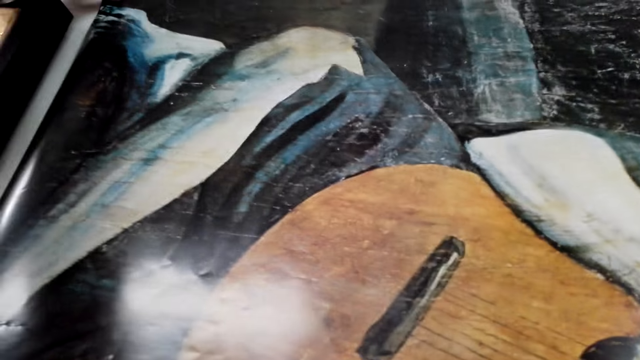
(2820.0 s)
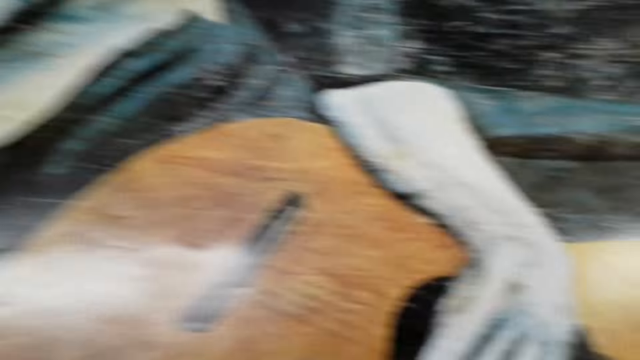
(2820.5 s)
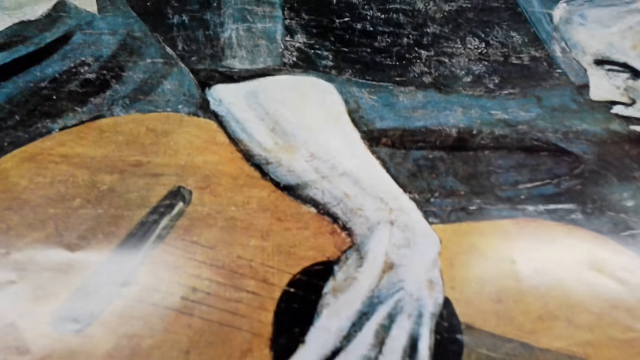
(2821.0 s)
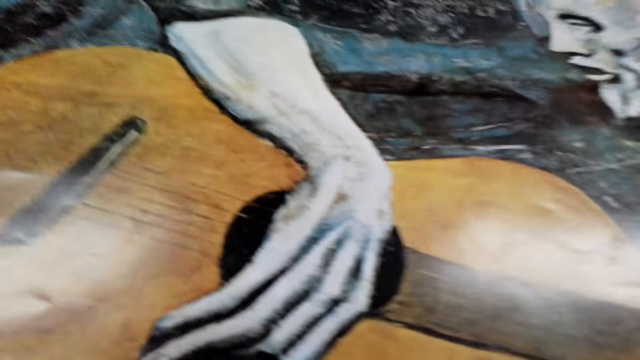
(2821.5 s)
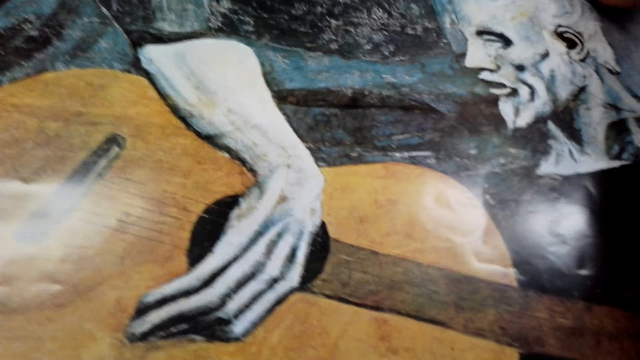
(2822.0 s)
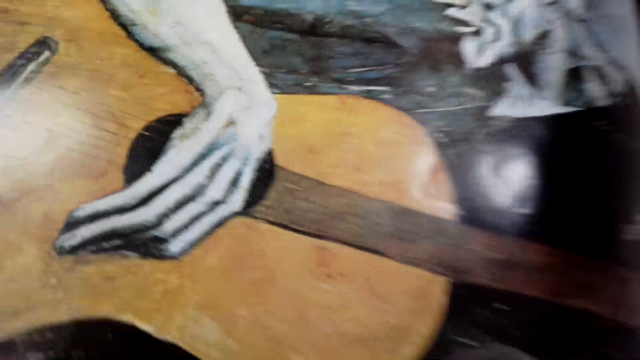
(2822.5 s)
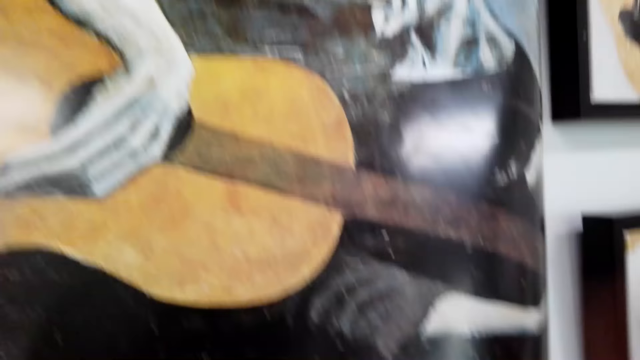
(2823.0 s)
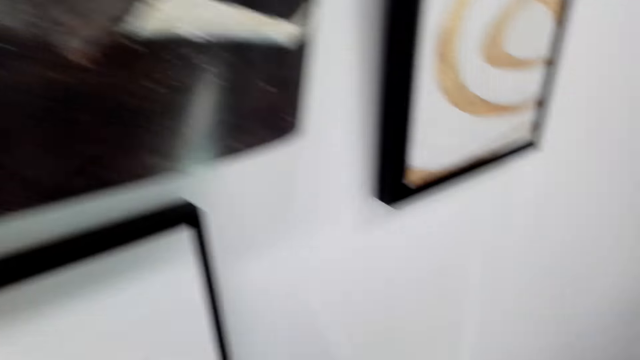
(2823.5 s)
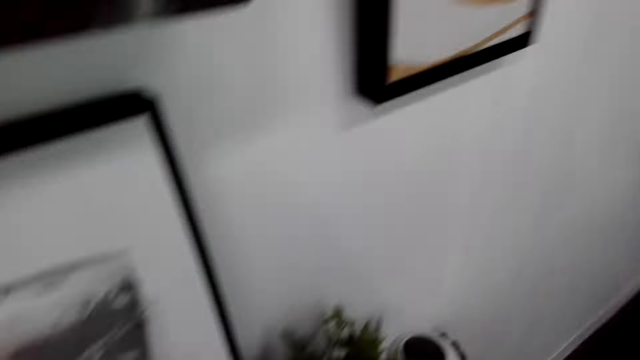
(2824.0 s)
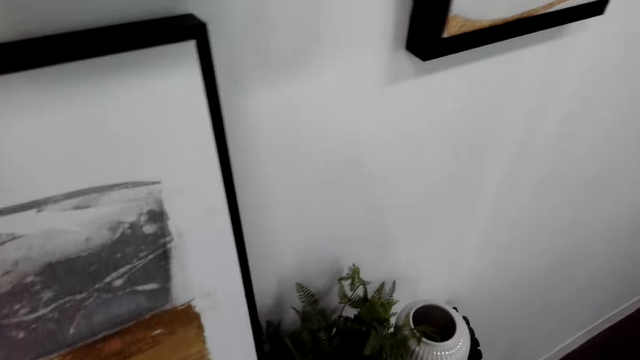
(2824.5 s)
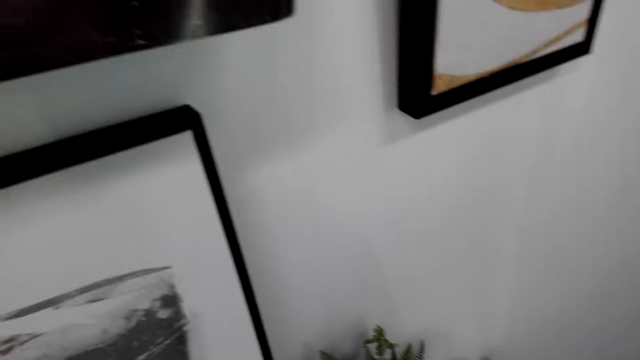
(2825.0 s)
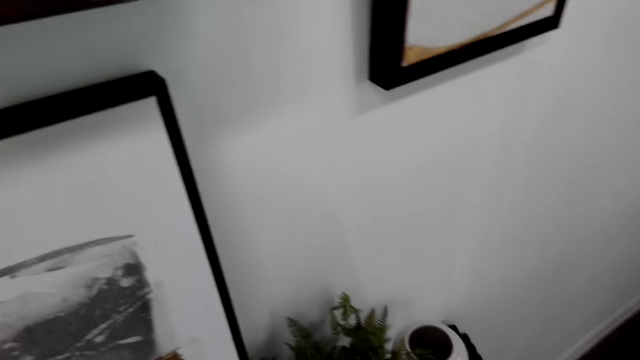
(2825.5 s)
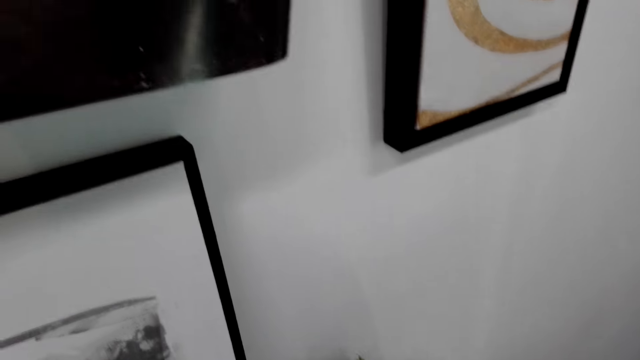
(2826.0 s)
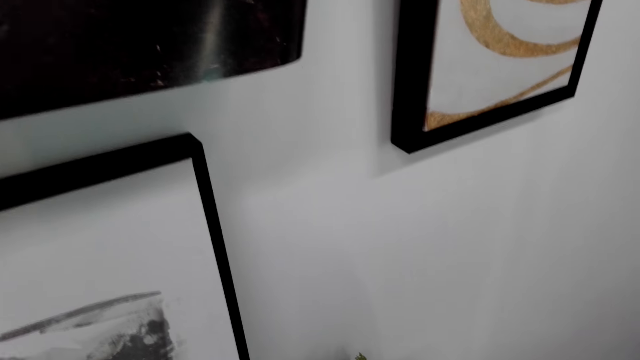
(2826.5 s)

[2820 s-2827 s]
The camera wearer sticks a picture on the wall.

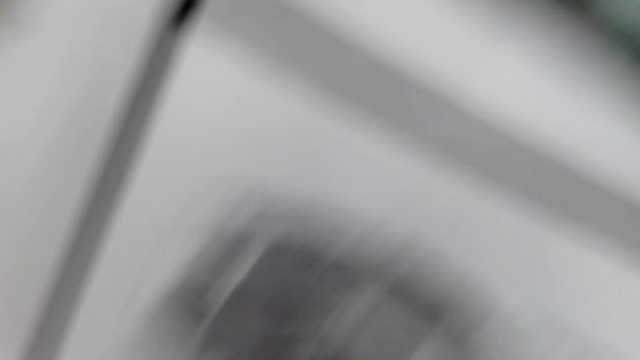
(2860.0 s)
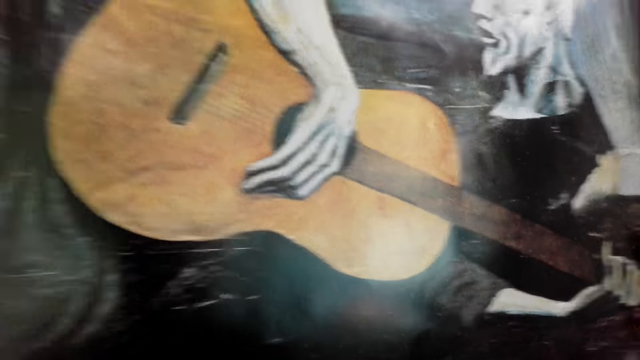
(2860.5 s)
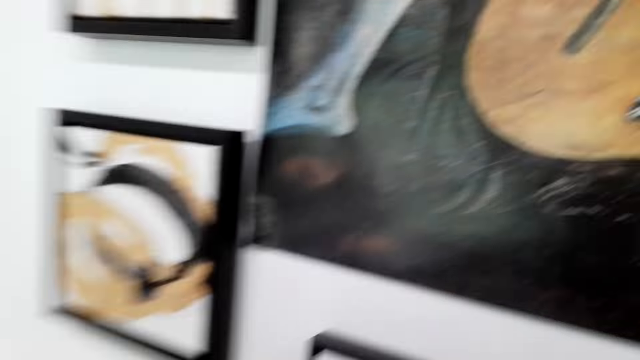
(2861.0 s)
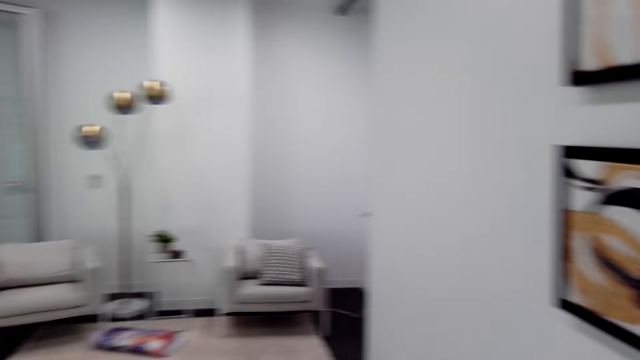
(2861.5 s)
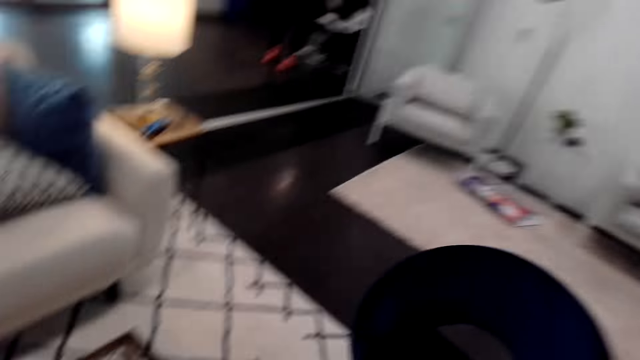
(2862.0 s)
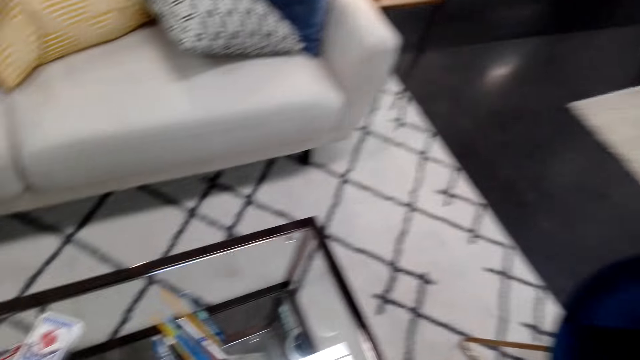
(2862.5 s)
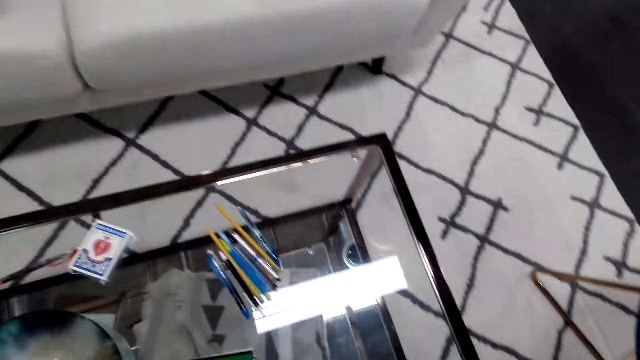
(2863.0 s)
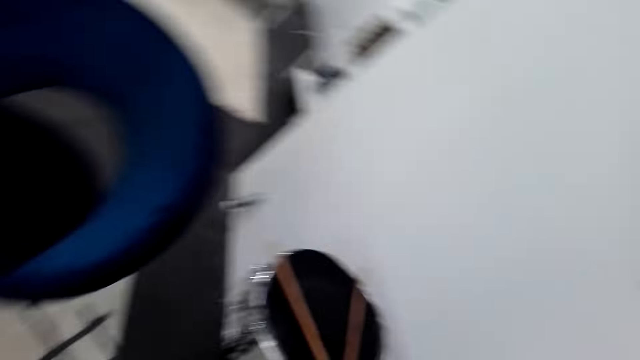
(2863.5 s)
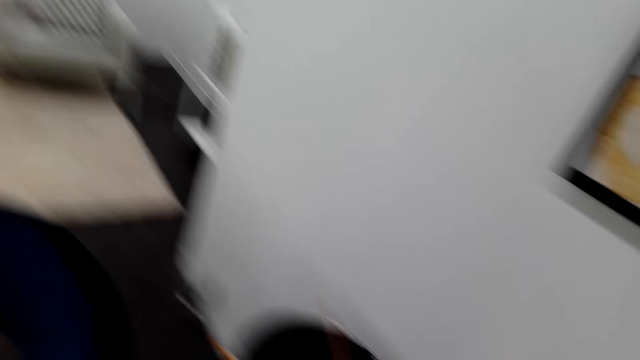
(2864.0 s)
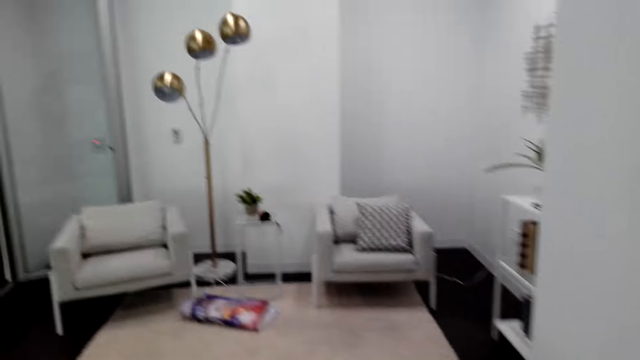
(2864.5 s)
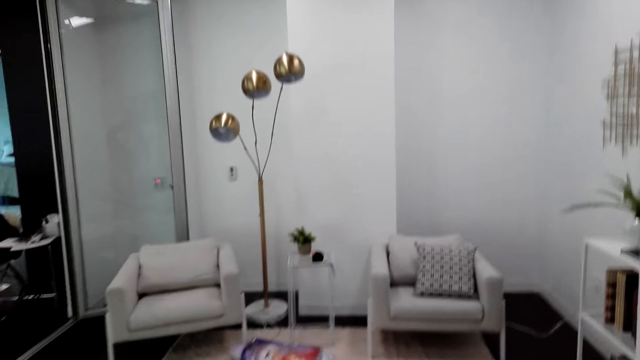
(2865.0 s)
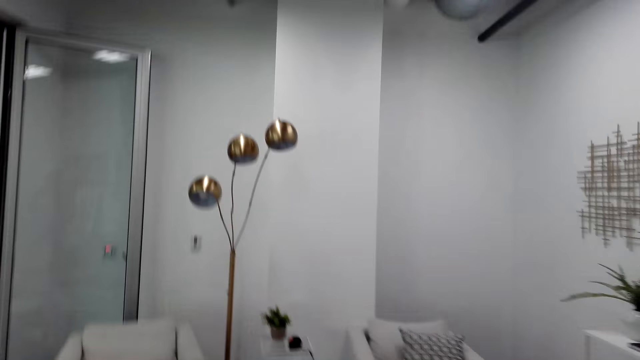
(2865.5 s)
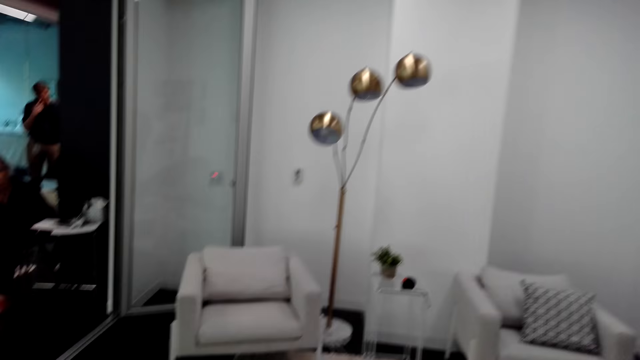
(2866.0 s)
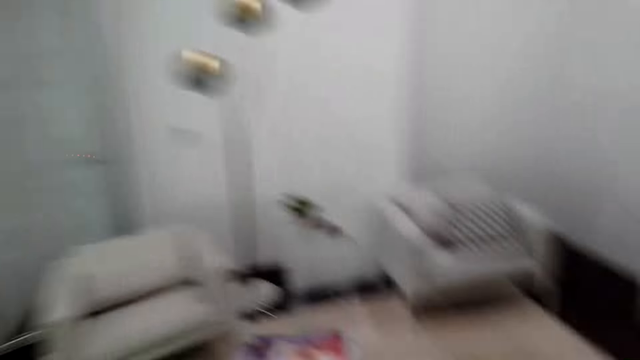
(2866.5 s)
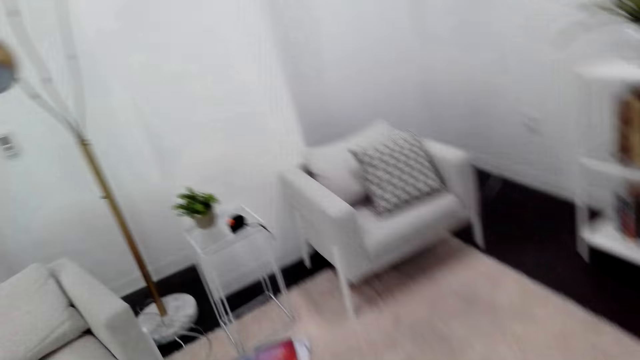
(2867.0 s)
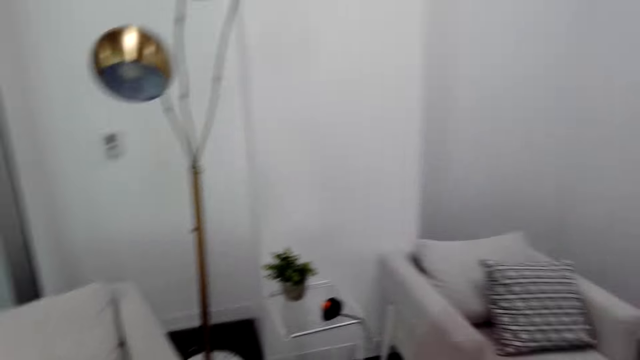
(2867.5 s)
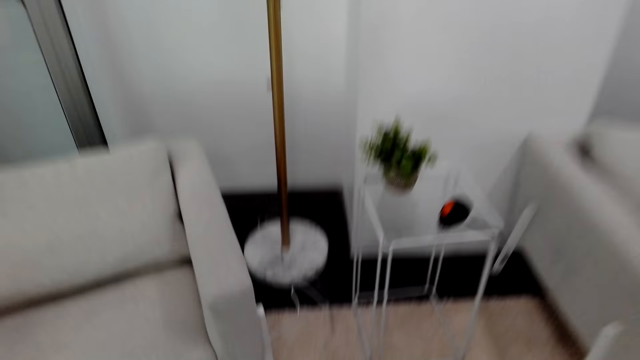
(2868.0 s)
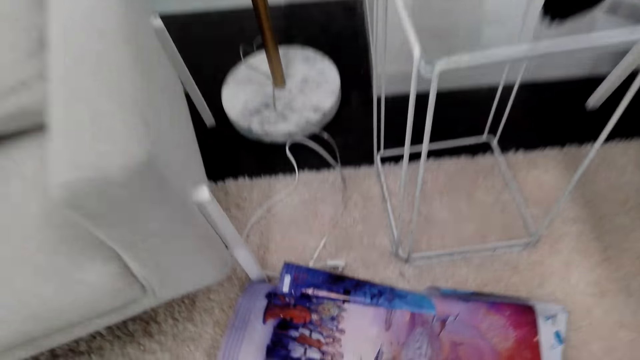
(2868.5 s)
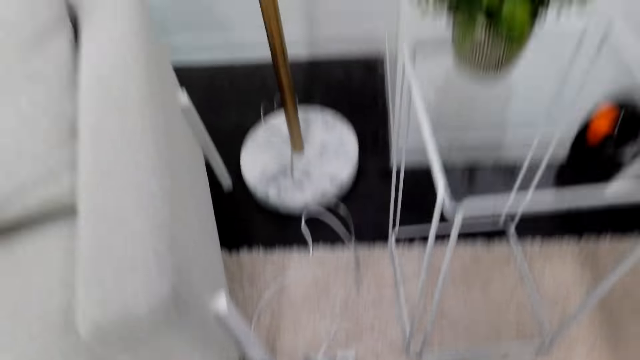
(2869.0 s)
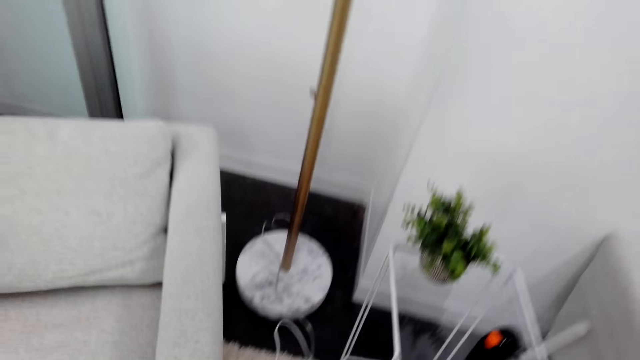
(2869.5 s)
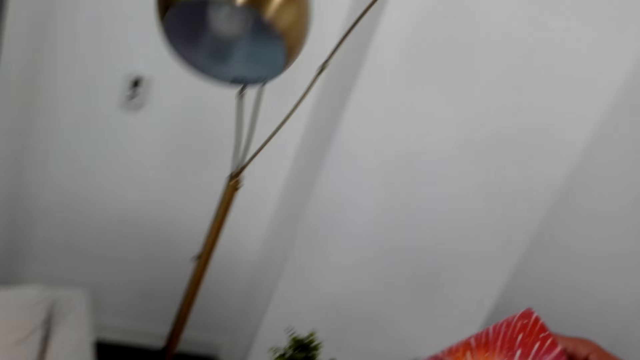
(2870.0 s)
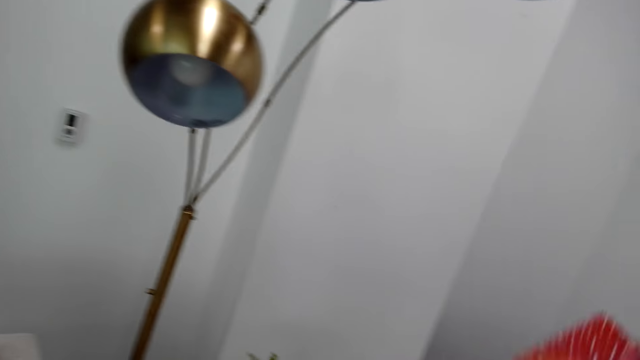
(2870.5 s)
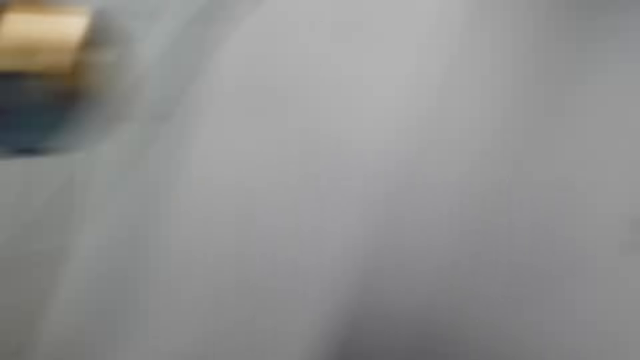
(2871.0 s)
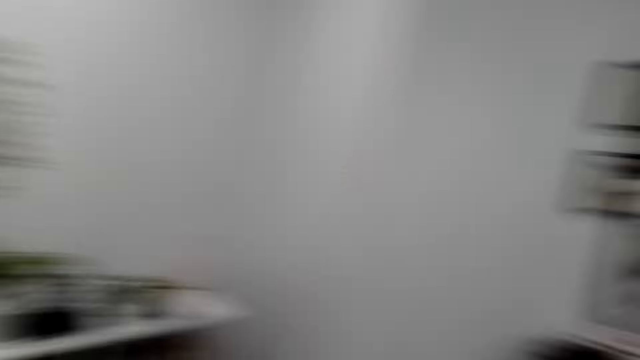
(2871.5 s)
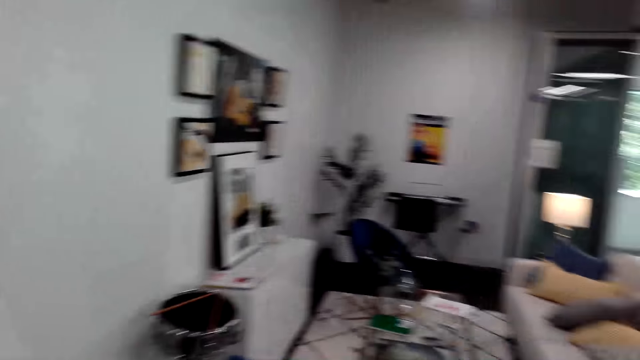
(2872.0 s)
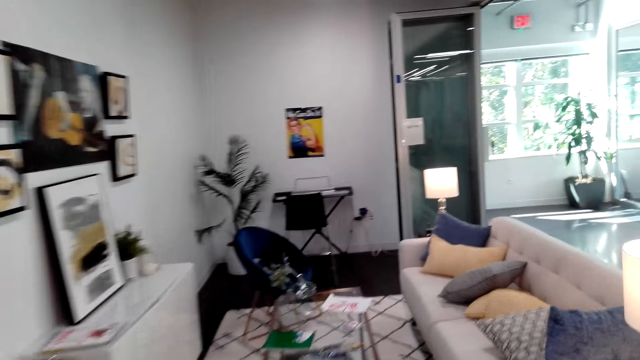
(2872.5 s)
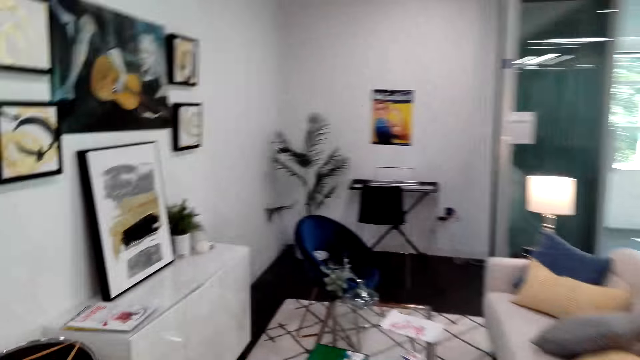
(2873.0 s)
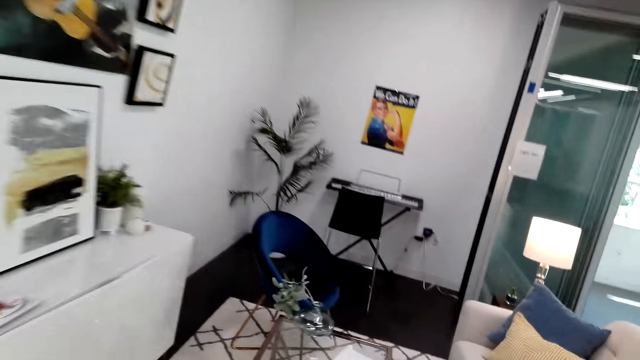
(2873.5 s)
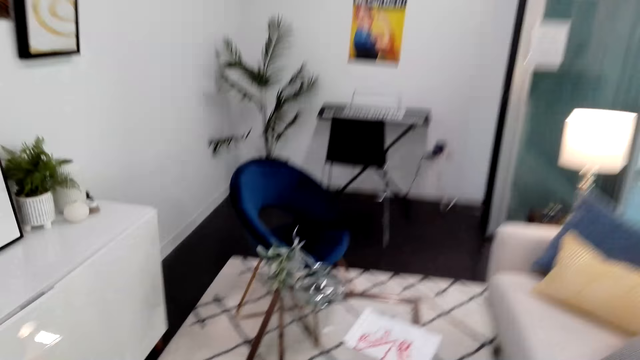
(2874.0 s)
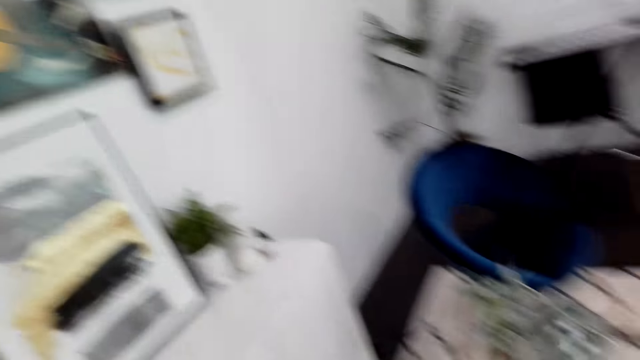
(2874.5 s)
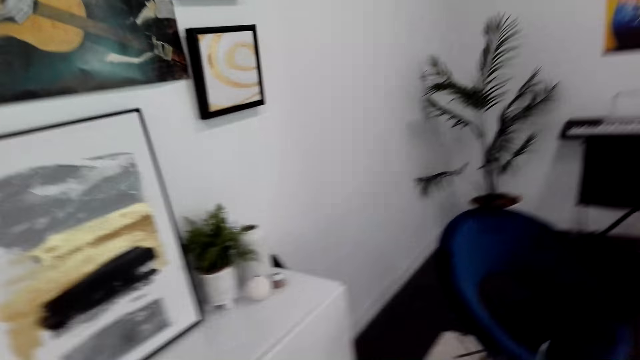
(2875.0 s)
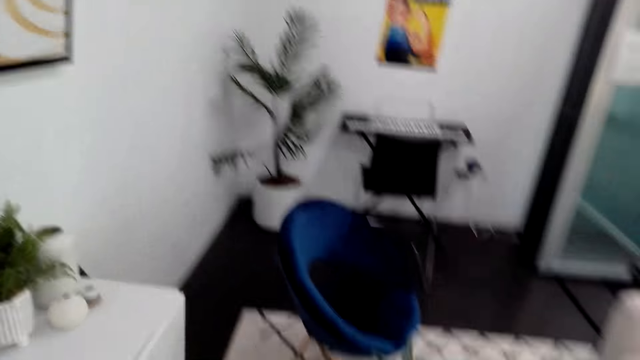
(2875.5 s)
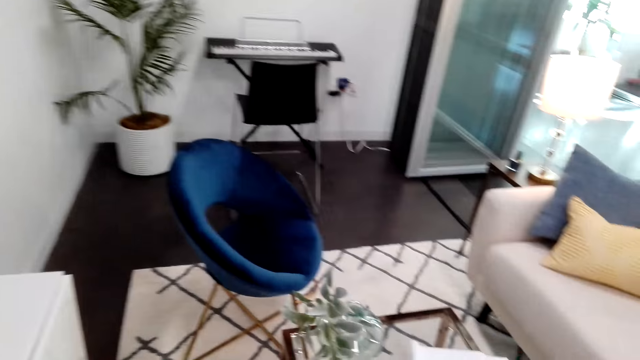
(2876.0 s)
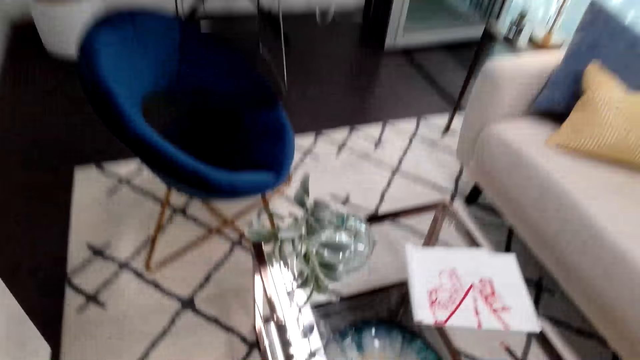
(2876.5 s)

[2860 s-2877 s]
The camera wearer walks around the room. A lady sits on a chair. A man stands in the room. The camera wearer adjusts the camera. They pick a poster from the floor. They walk around the room.
